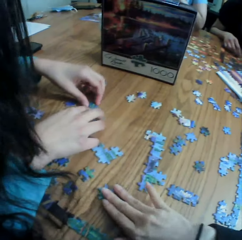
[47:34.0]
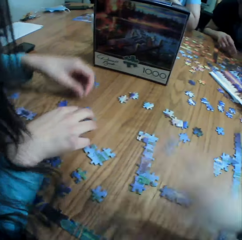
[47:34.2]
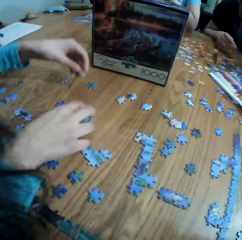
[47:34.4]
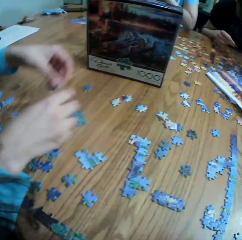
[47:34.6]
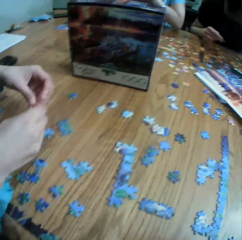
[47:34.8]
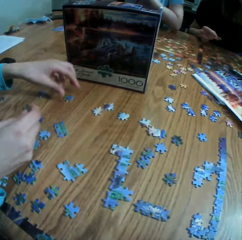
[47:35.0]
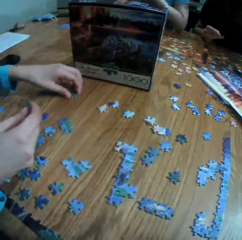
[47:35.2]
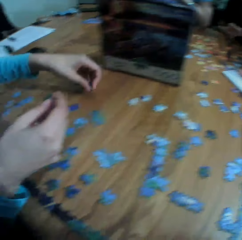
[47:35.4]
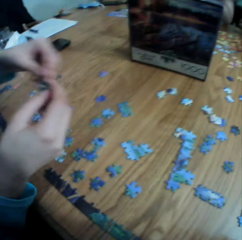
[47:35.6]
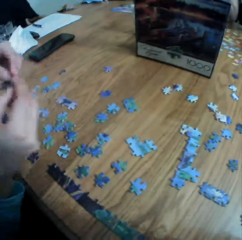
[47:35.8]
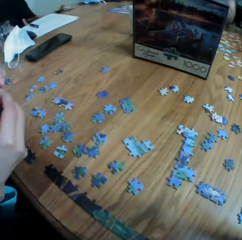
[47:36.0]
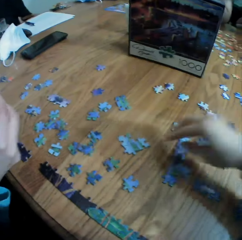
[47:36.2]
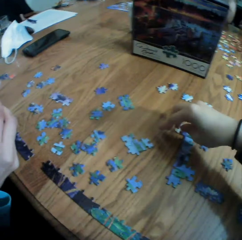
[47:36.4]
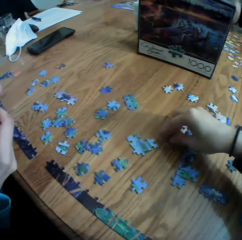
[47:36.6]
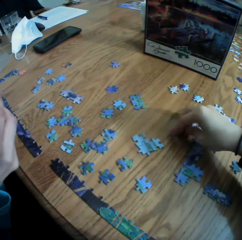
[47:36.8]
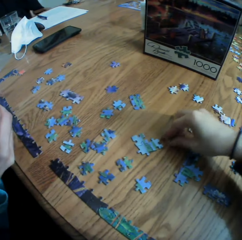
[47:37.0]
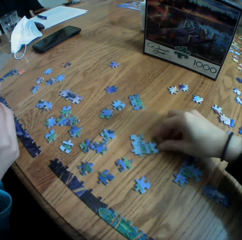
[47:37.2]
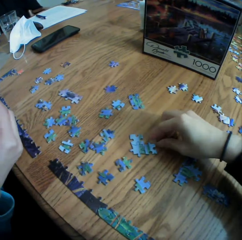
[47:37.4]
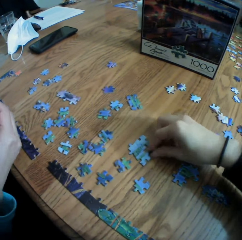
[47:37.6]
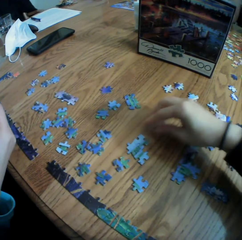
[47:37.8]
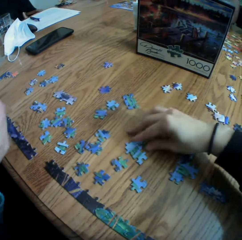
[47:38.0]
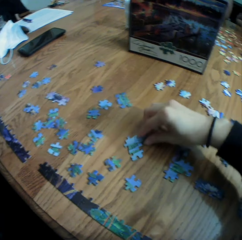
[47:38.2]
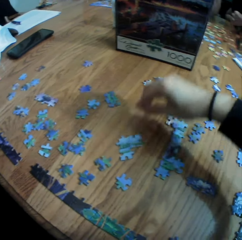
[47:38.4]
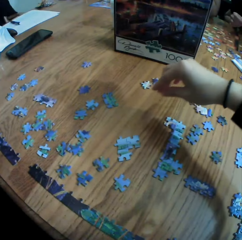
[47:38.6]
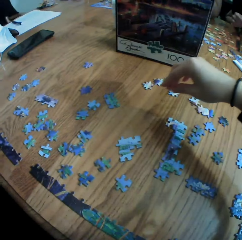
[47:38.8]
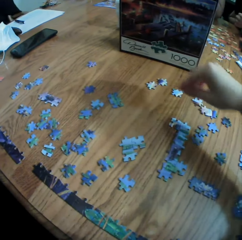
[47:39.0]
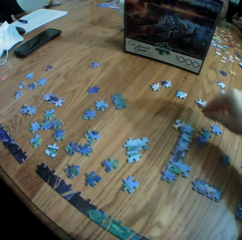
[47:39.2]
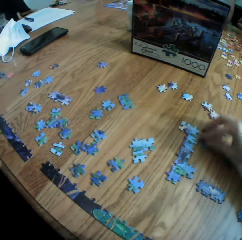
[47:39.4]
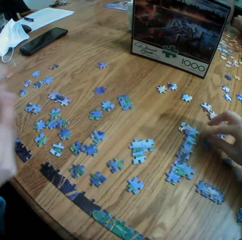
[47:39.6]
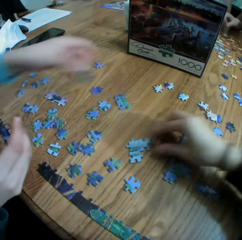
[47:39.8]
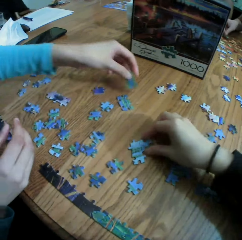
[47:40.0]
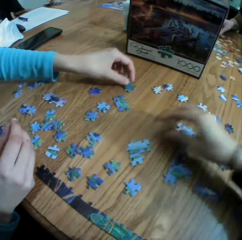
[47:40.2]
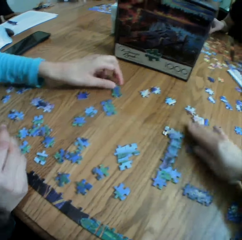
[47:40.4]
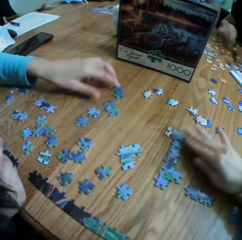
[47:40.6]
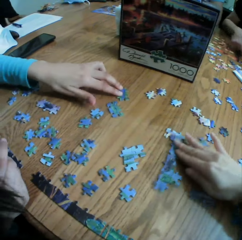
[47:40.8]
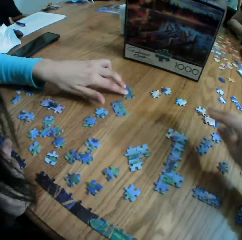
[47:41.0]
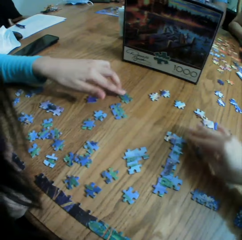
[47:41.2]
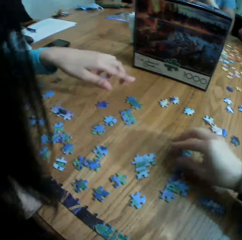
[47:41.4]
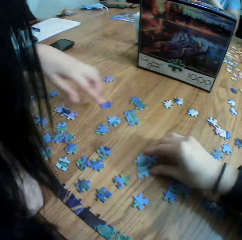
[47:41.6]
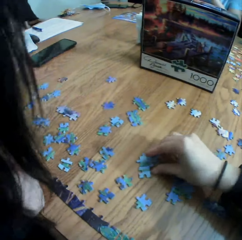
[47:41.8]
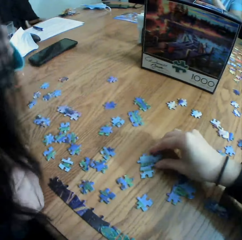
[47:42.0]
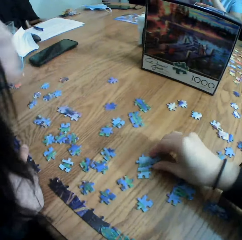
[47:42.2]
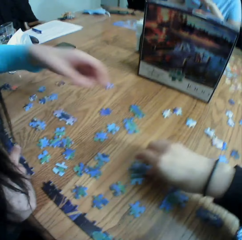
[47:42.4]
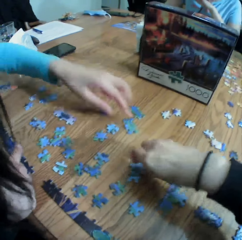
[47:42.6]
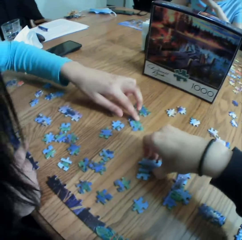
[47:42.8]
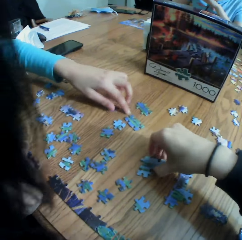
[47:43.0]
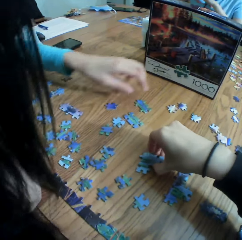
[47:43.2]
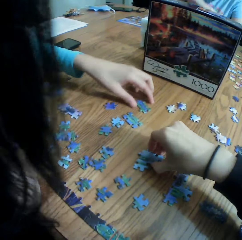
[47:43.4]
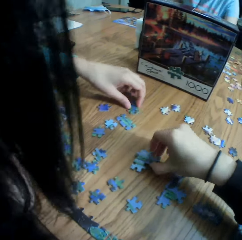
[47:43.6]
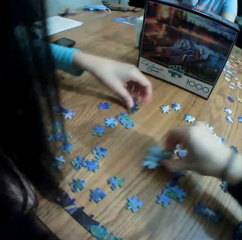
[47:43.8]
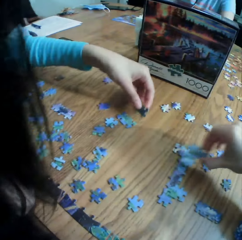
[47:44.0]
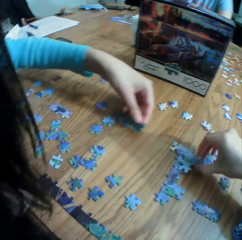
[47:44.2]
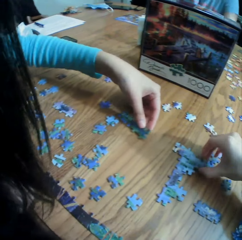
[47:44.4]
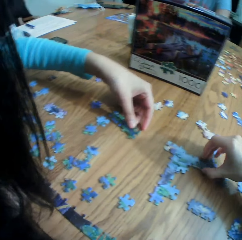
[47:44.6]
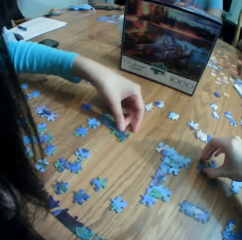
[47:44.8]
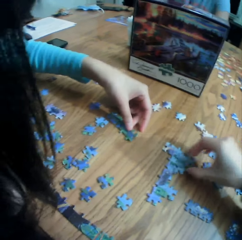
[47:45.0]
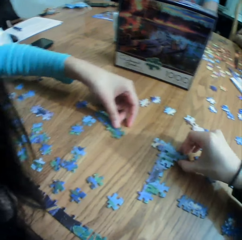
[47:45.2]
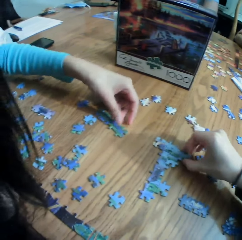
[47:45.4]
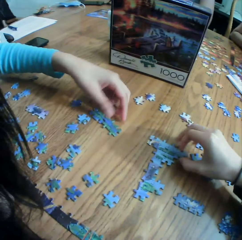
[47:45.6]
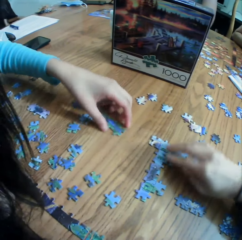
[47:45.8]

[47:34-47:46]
A person picks up a paper puzzle. The camera wearer picks up the paper puzzle. They drop the paper puzzle. The person drops the paper puzzle. The camera wearer moves the paper puzzle.

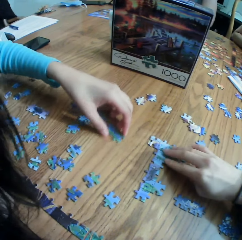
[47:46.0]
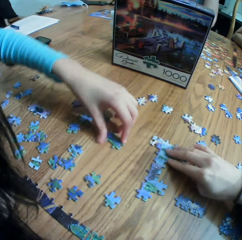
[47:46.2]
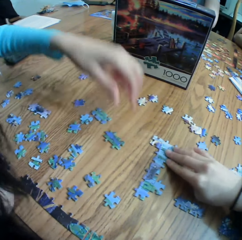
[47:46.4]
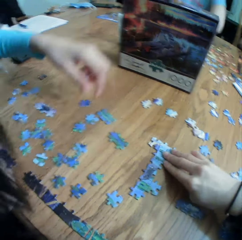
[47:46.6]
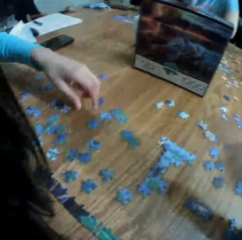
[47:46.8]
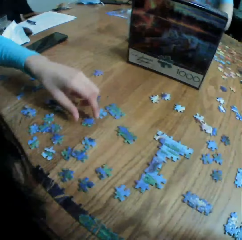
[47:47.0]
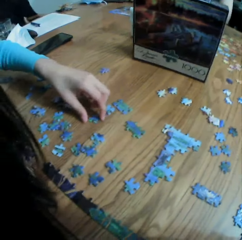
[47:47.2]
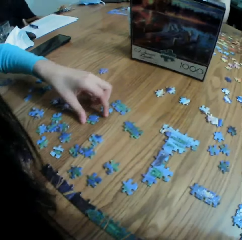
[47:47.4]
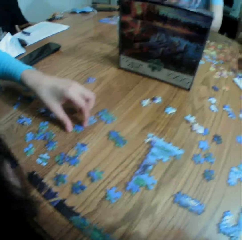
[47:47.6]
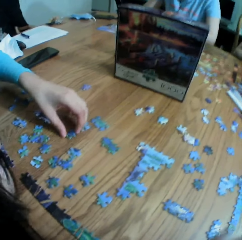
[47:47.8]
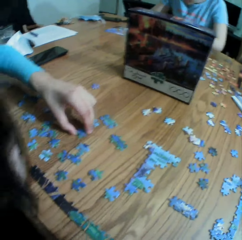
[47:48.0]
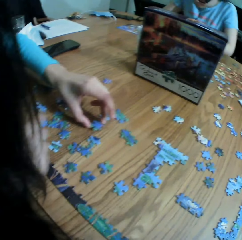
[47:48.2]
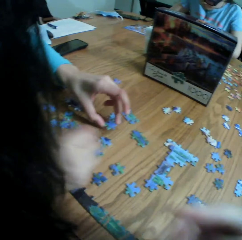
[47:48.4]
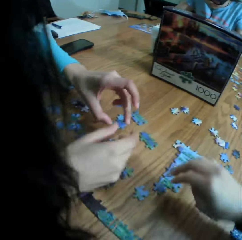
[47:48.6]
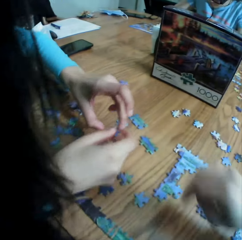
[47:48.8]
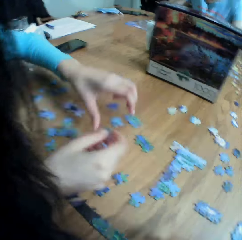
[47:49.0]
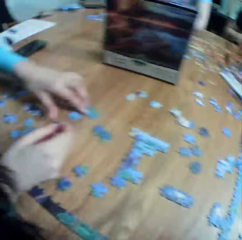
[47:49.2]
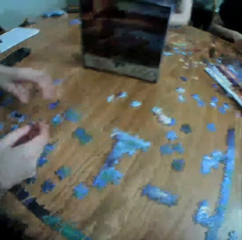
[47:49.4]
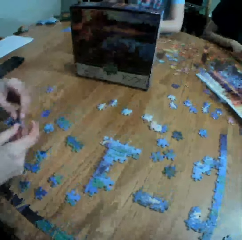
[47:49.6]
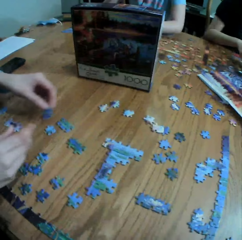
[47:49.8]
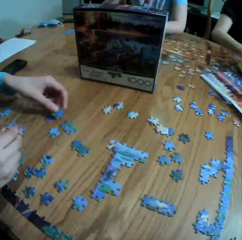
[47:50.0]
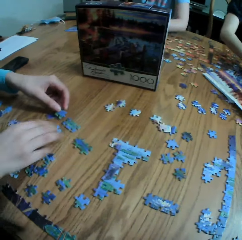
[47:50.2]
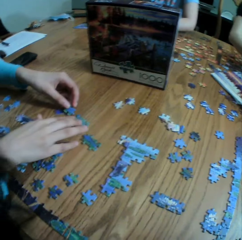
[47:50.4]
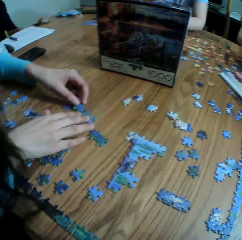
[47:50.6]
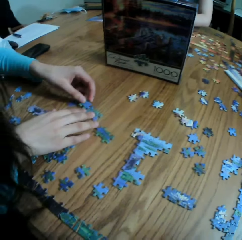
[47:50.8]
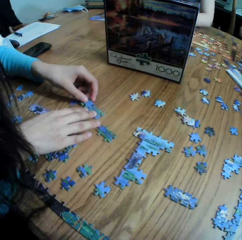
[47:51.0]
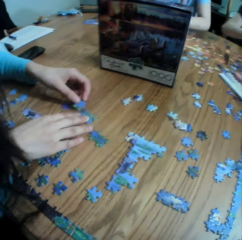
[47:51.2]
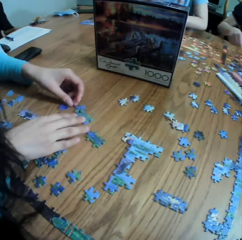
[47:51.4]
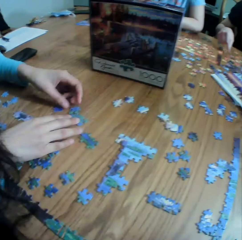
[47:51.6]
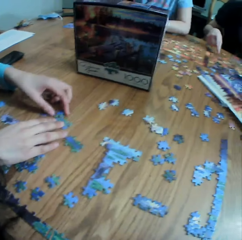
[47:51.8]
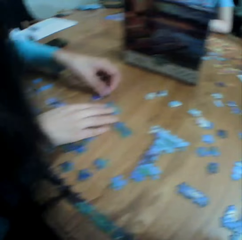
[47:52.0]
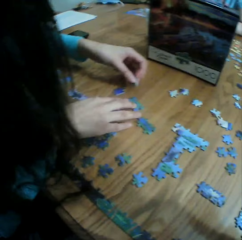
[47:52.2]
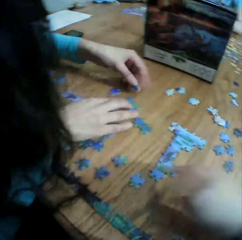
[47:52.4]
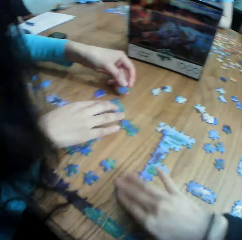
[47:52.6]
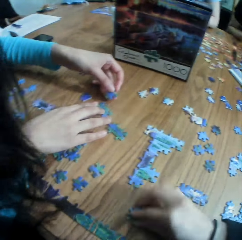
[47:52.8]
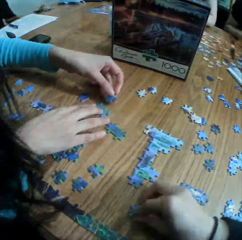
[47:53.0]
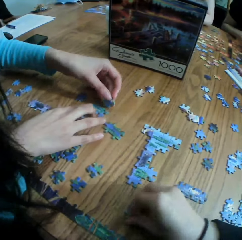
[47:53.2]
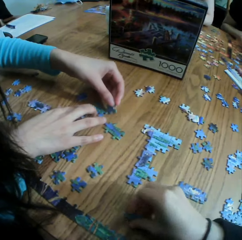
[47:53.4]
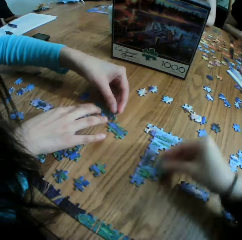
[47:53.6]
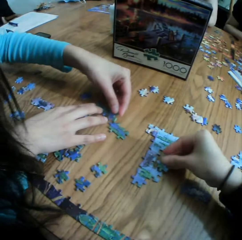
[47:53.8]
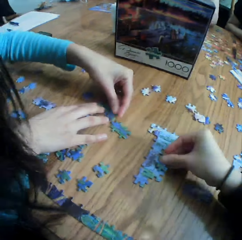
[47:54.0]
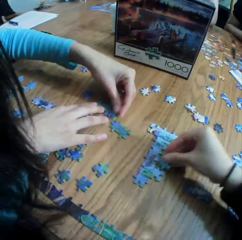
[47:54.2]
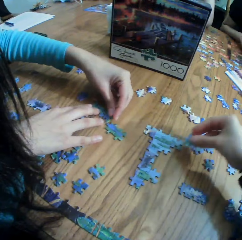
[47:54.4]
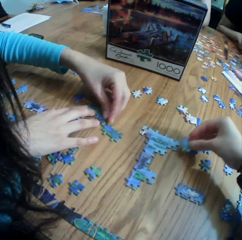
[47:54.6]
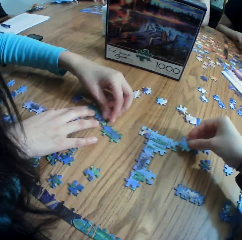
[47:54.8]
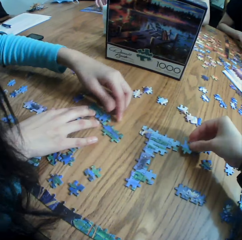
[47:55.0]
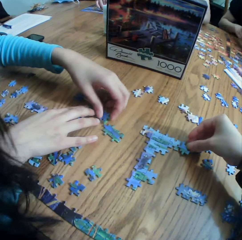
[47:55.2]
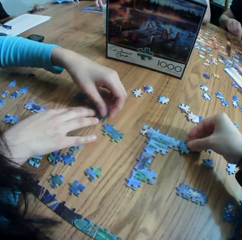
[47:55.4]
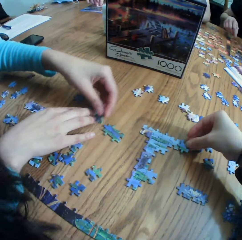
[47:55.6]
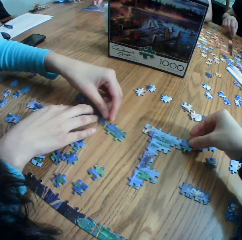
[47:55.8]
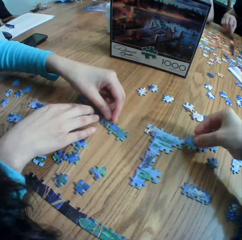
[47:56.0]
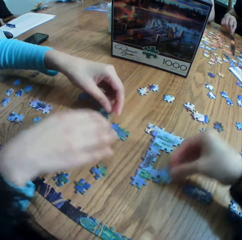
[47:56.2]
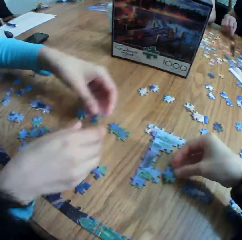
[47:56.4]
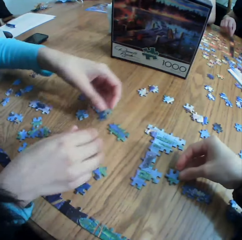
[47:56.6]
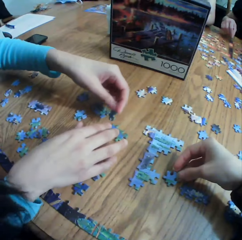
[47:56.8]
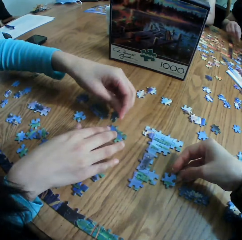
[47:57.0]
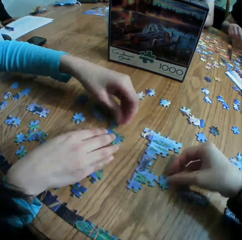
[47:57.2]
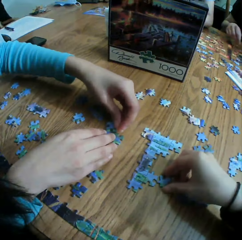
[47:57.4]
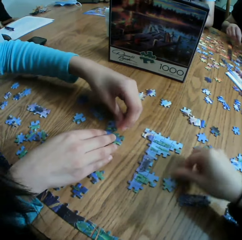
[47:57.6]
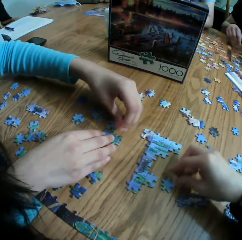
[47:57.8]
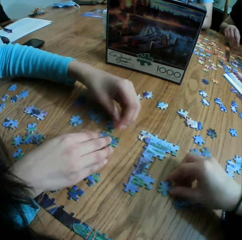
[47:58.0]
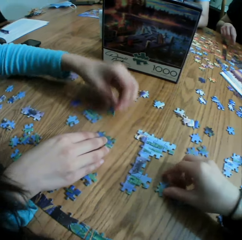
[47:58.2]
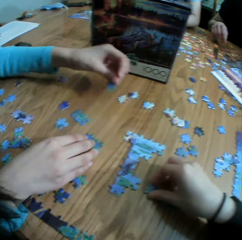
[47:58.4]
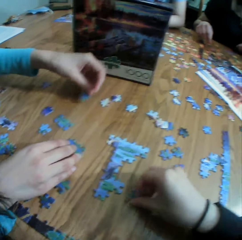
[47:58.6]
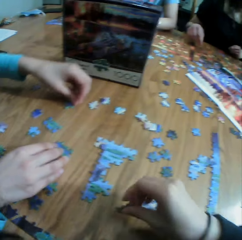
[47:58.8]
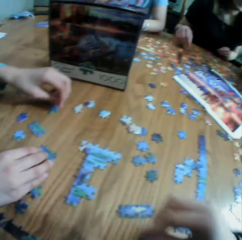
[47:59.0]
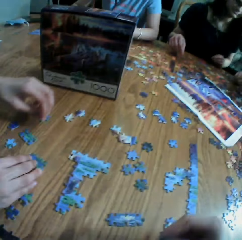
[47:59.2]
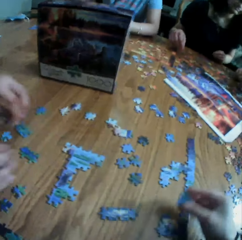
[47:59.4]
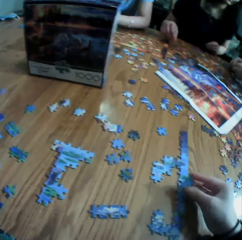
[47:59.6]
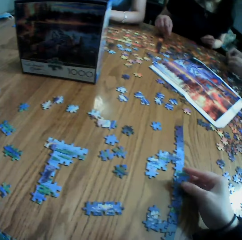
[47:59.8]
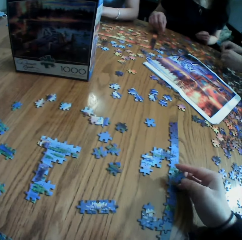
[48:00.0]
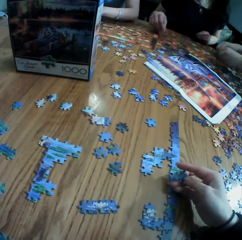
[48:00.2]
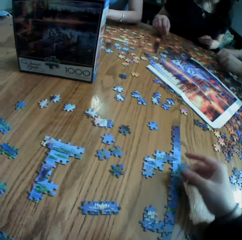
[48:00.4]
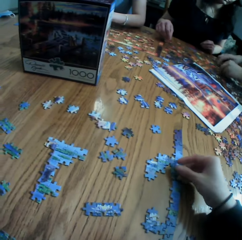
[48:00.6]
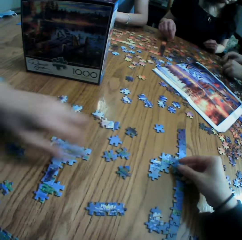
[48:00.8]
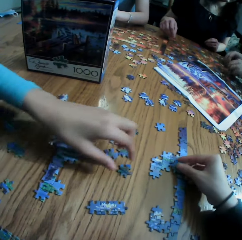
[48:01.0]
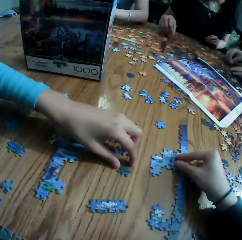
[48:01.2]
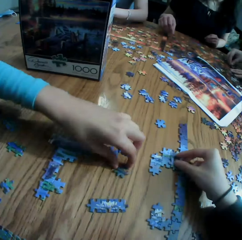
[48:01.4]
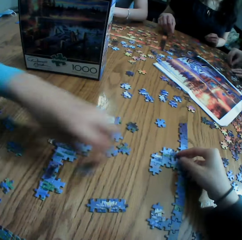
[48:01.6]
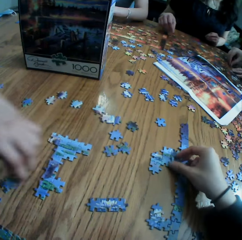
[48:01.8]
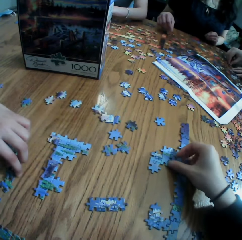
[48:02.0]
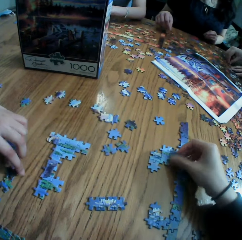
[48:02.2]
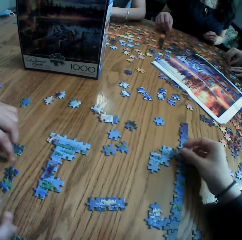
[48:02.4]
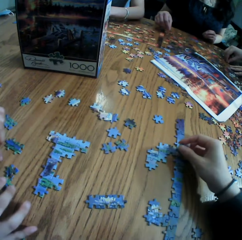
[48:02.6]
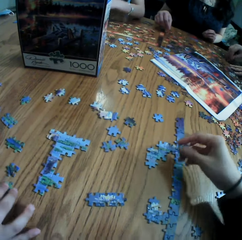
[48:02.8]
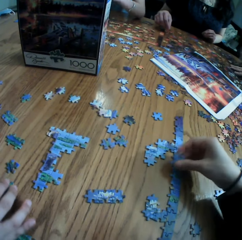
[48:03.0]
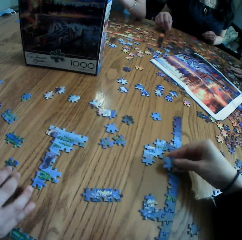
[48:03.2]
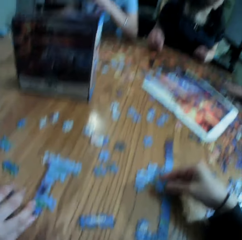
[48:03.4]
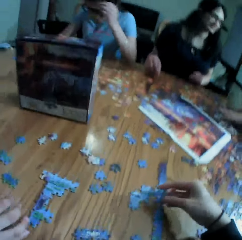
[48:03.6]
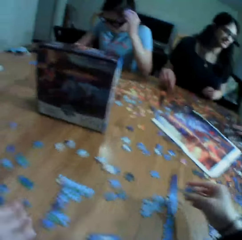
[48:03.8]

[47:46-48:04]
A person picks up a paper puzzle and arranges the paper puzzle. The camera wearer picks up the paper puzzle and arranges the paper puzzle. The person picks up the paper puzzle. The camera wearer arranges the paper puzzle.
